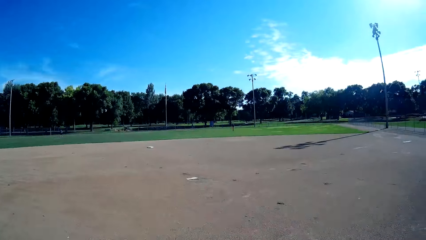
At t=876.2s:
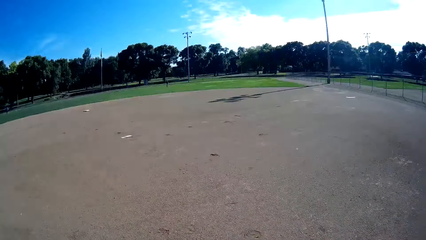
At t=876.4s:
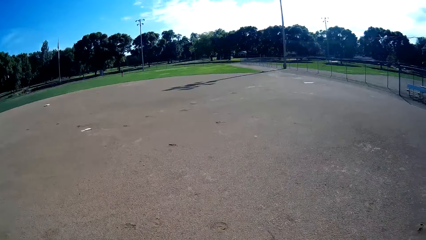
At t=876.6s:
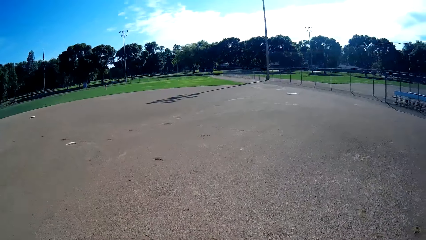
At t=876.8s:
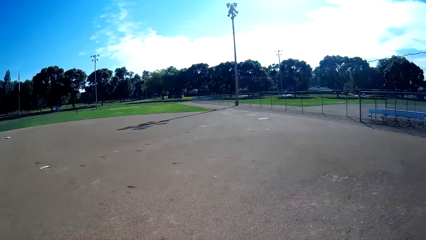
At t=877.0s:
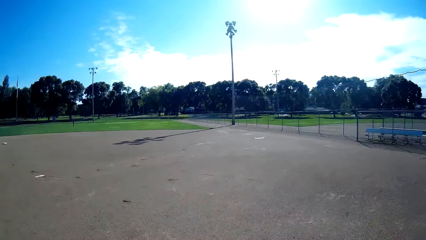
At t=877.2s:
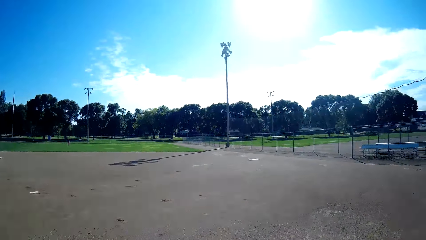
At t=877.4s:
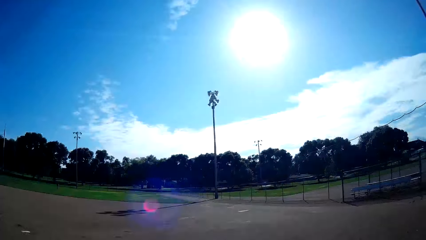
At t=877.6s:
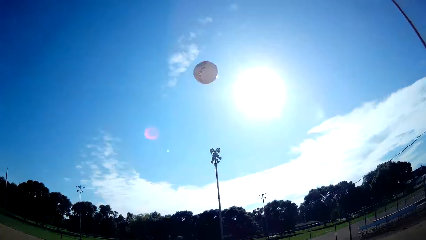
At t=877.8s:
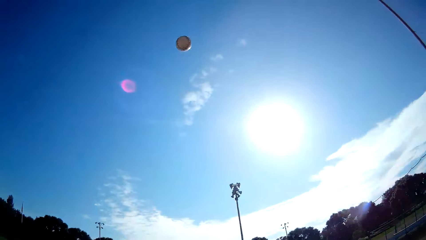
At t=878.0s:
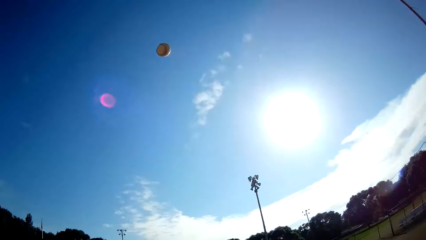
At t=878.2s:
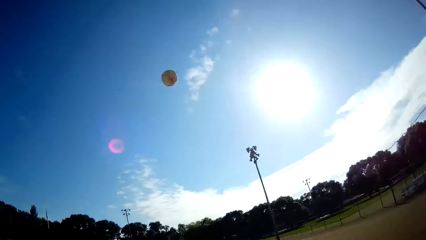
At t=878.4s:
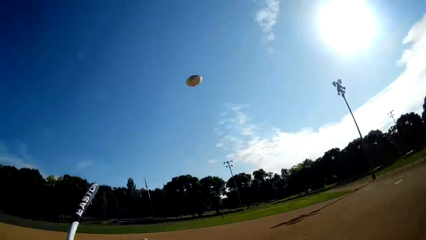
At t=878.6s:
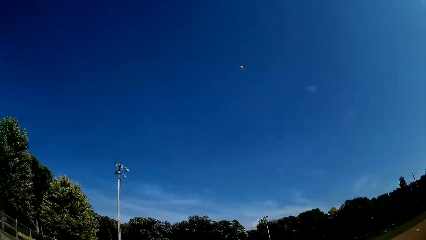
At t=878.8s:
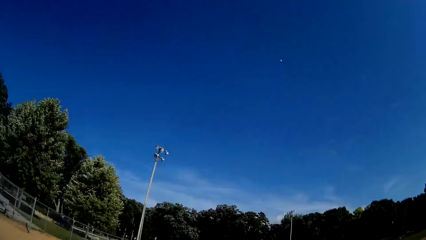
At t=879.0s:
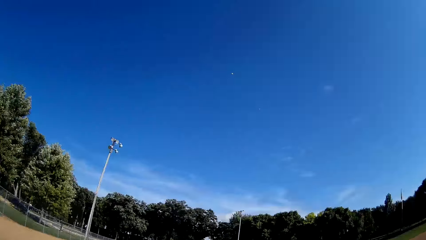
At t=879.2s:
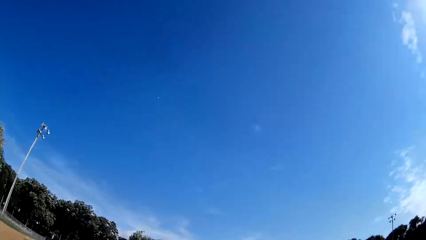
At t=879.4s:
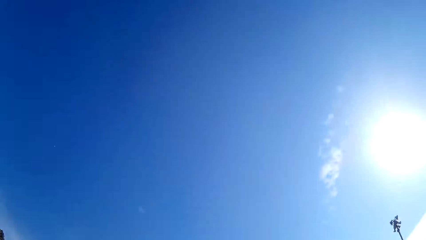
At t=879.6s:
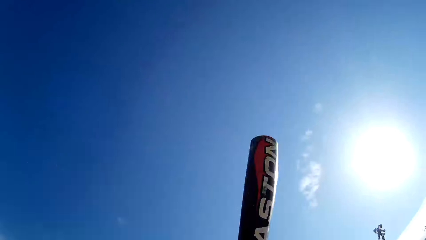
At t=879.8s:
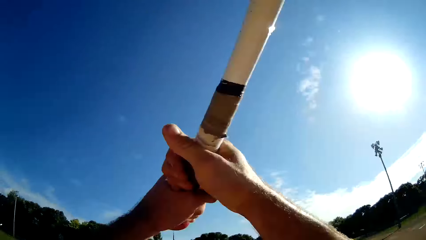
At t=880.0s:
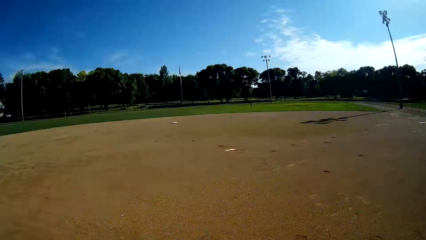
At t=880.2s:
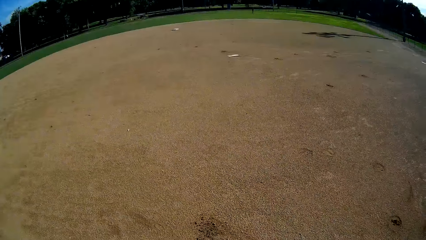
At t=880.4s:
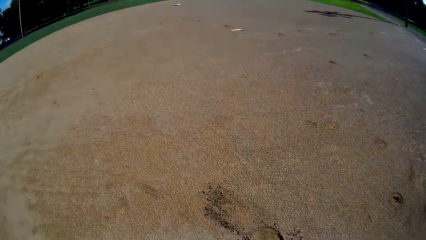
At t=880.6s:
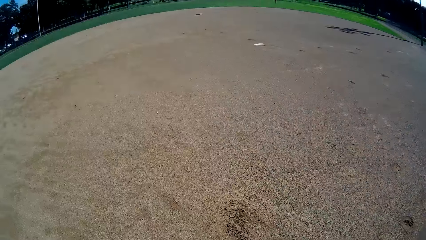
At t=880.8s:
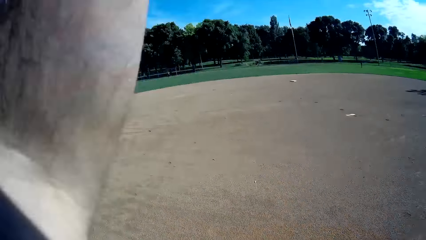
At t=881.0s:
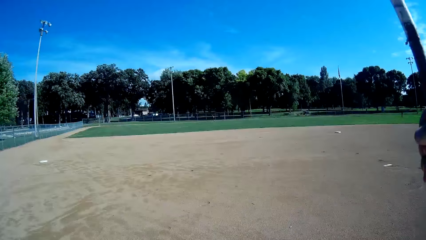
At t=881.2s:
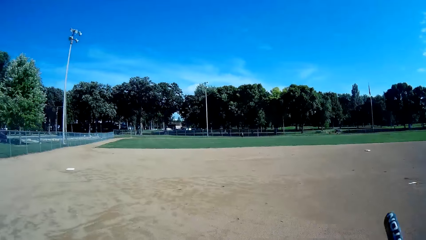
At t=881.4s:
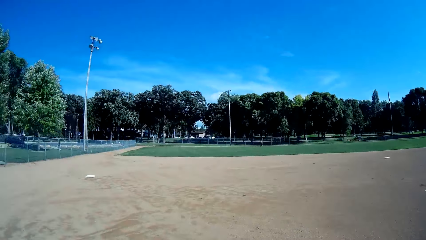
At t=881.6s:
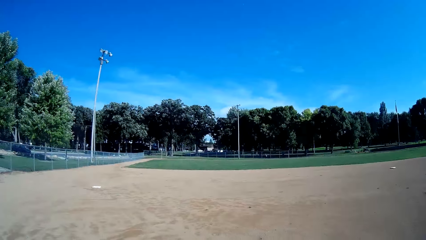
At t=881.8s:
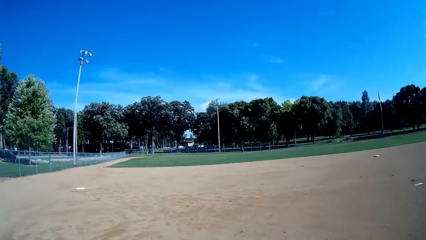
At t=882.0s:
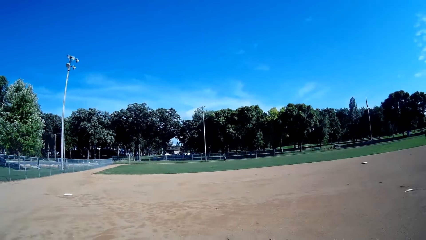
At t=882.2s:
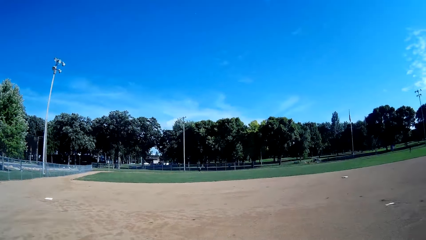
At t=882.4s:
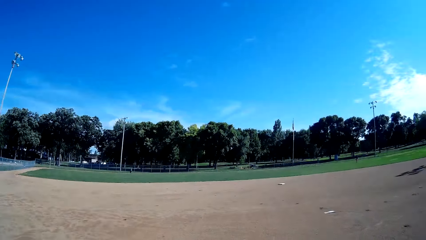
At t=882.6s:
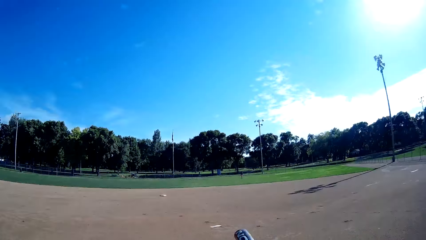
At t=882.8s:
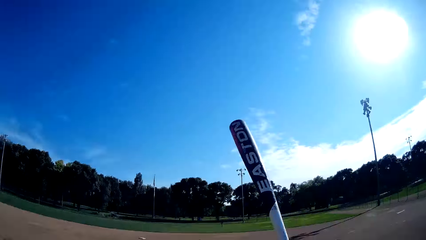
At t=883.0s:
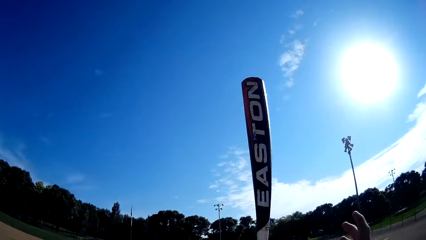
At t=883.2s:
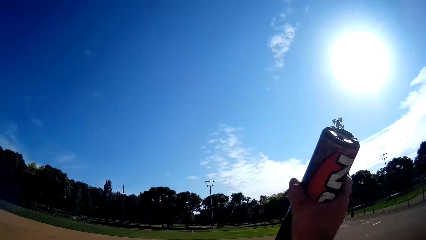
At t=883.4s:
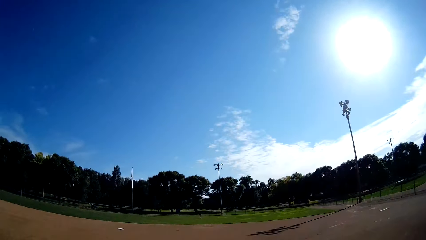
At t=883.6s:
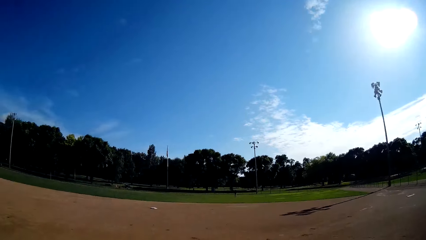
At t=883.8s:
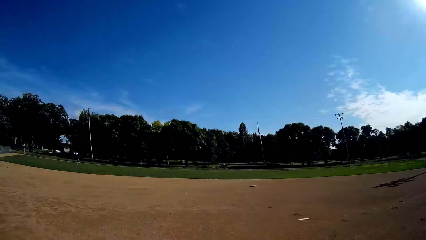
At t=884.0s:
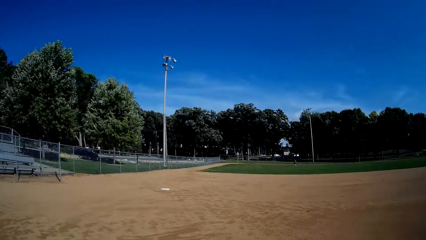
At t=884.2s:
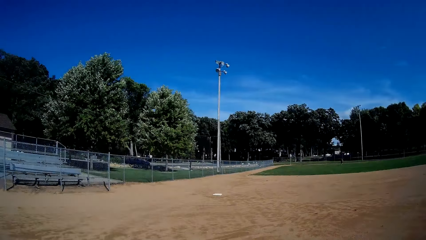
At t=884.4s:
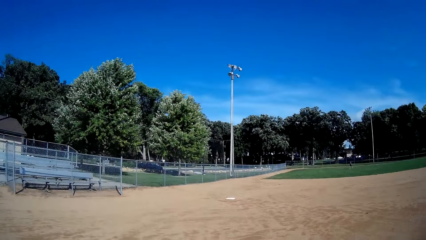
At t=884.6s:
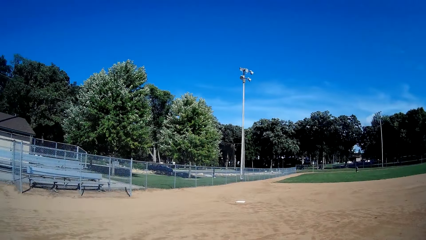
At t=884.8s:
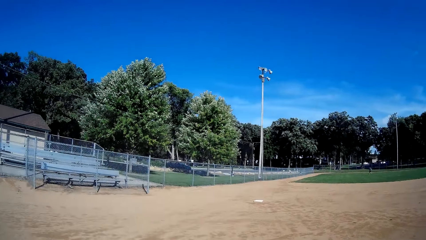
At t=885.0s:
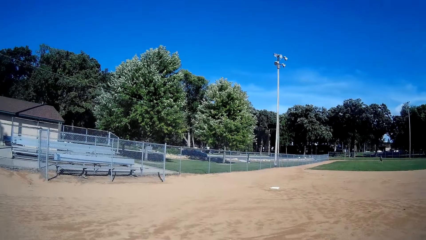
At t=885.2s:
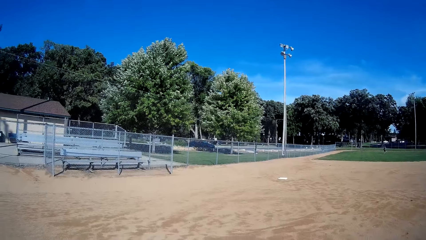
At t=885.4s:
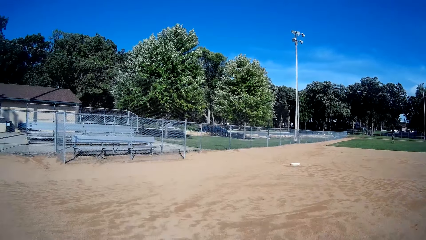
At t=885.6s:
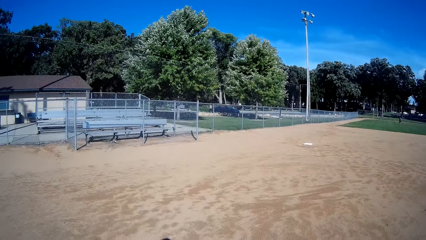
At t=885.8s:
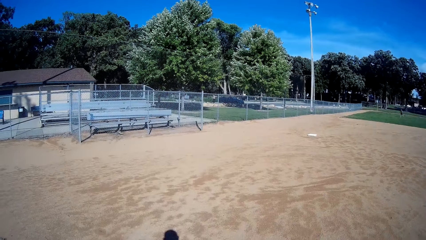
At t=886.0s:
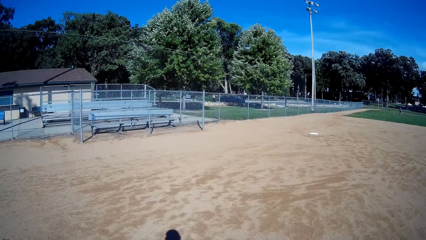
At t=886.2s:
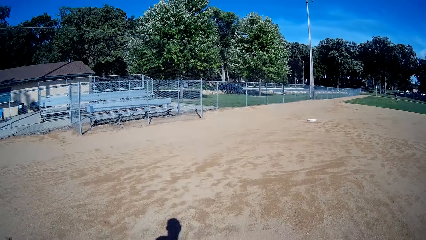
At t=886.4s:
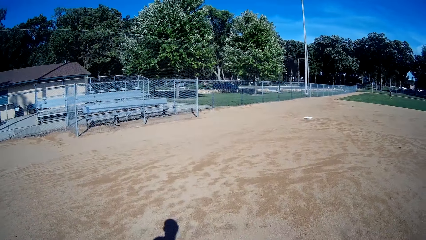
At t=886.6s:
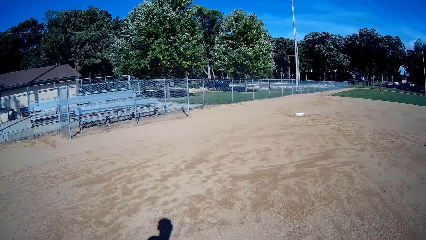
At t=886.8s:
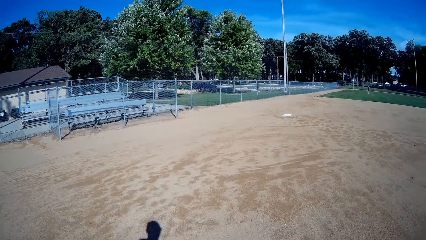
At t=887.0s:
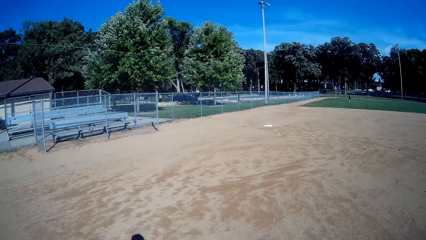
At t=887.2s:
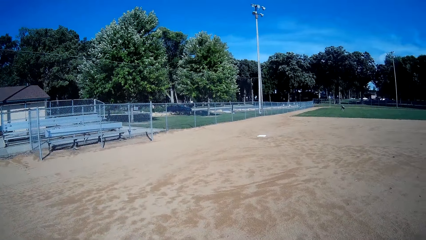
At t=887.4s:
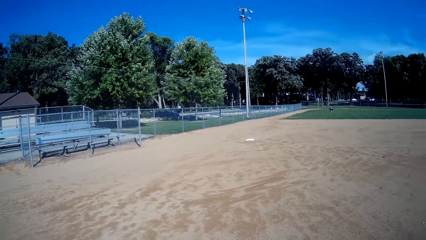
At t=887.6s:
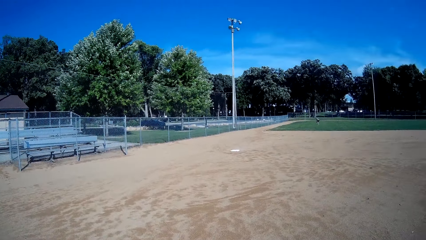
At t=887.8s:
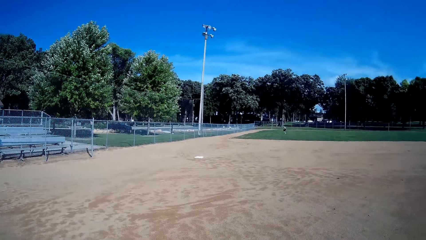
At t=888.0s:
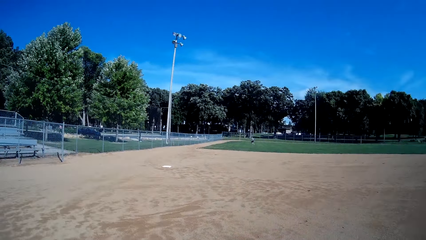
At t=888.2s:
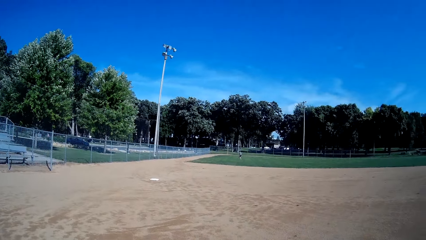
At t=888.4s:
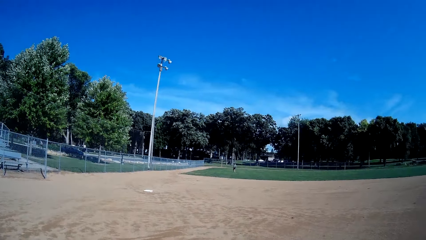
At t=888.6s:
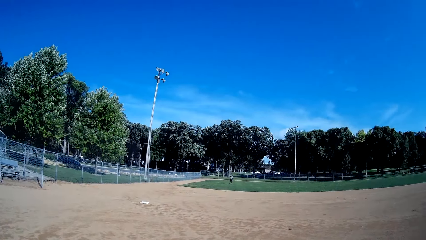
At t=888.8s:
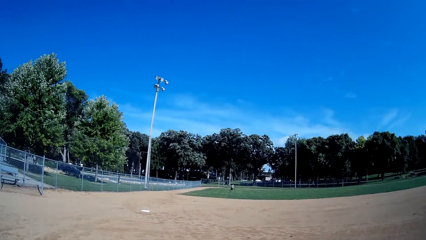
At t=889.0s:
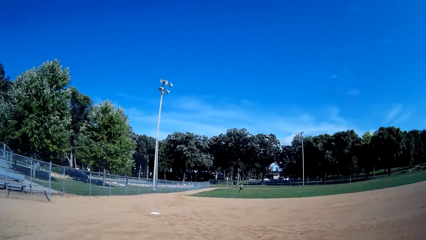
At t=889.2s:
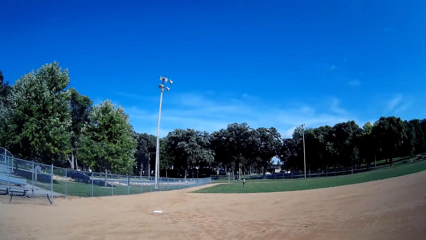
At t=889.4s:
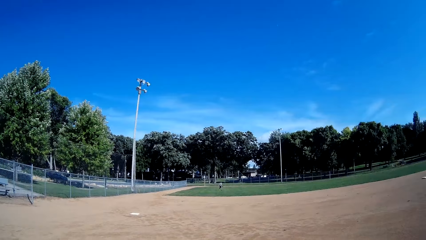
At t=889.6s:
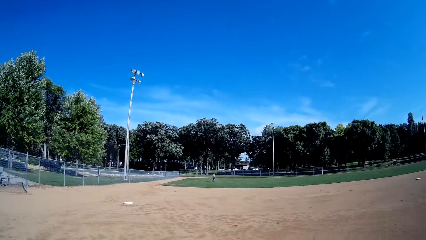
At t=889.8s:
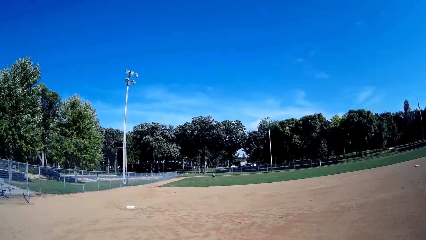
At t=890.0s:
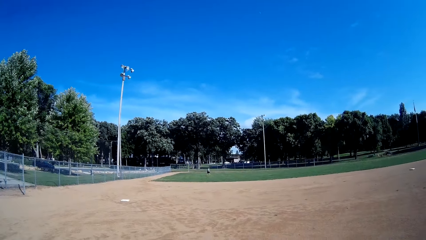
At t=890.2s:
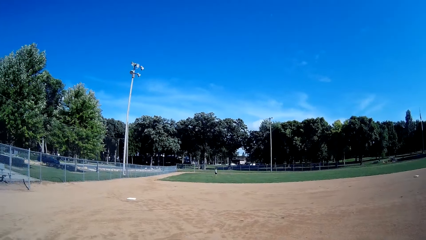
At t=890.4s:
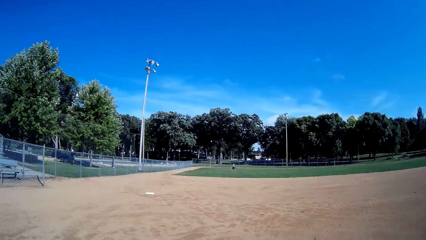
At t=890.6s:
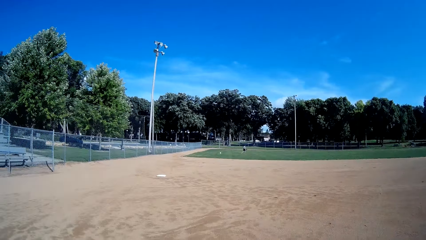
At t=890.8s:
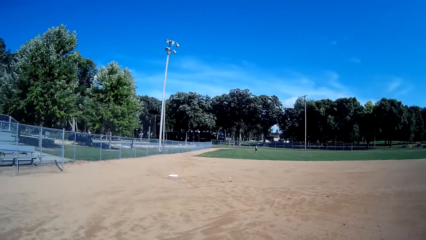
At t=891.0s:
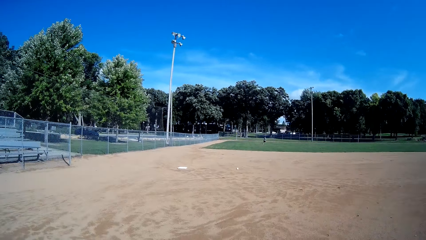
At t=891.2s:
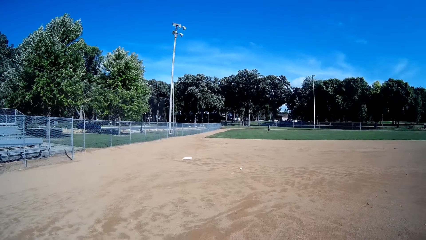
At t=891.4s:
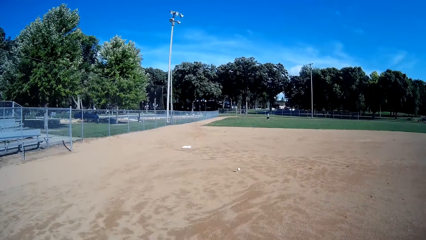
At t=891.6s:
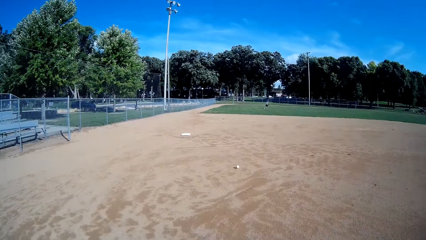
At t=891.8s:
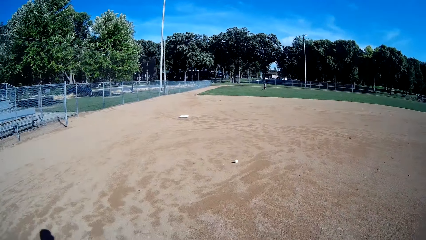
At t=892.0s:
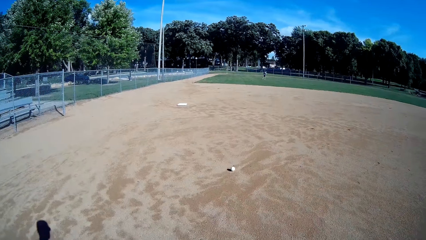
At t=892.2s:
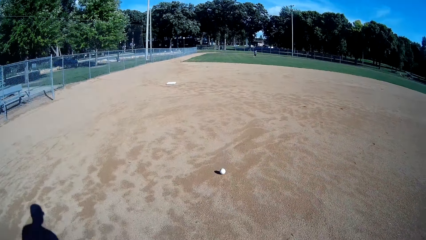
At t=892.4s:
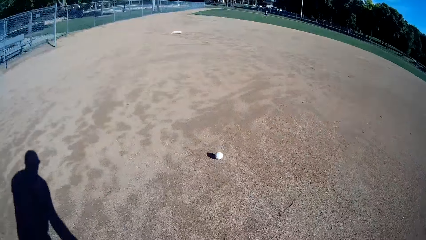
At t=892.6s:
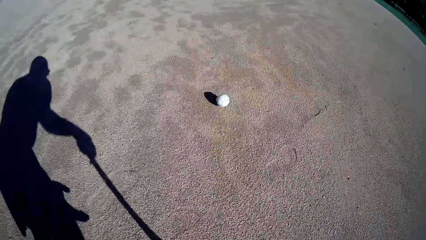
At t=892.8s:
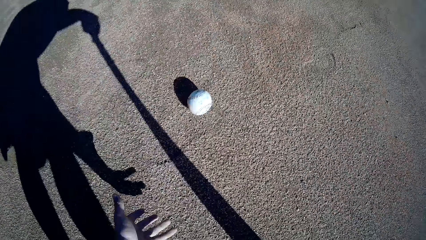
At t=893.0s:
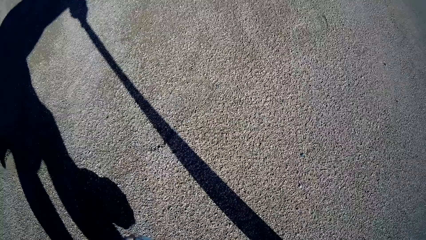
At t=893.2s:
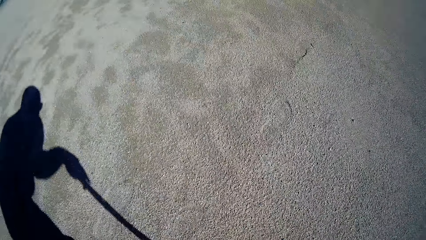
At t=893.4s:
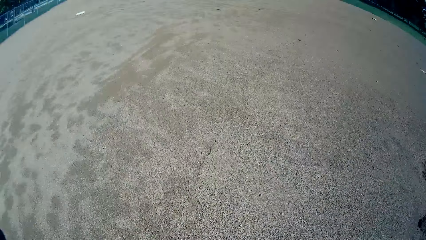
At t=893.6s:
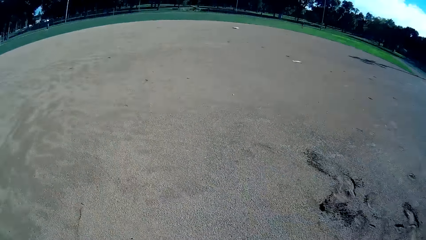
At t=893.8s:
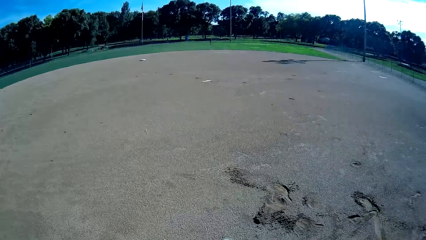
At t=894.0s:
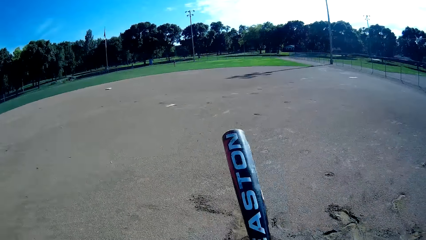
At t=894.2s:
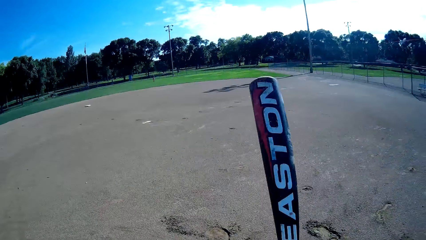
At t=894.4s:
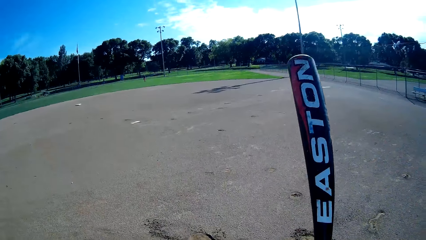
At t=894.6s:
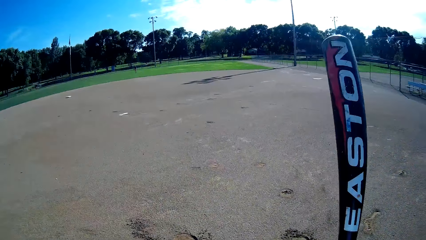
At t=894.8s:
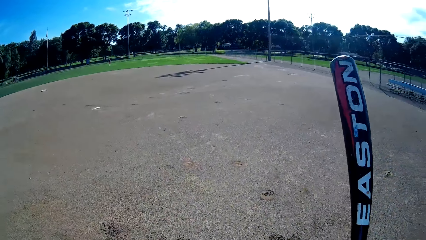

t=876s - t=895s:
The camera wearer throws the ball up and hits the ball using a cricket bat. He plays the baseball towards a man. The man throws the baseball to the camera wearer. The camera wearer picks the ball from the ground. He catches the baseball with his left hand.
